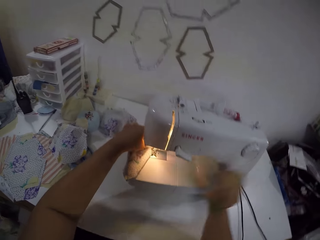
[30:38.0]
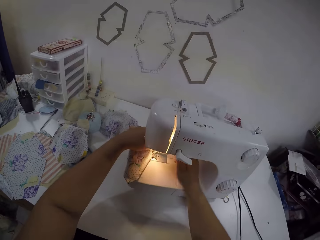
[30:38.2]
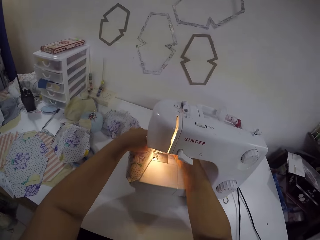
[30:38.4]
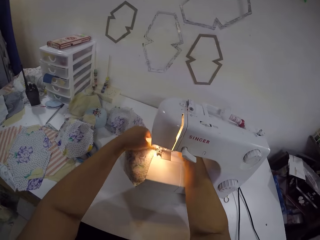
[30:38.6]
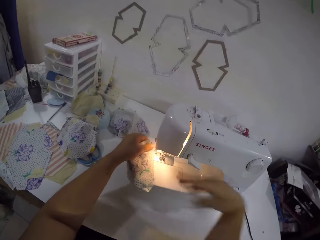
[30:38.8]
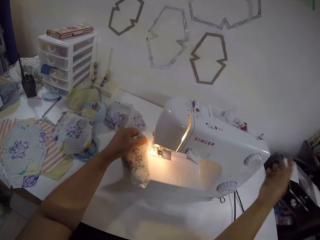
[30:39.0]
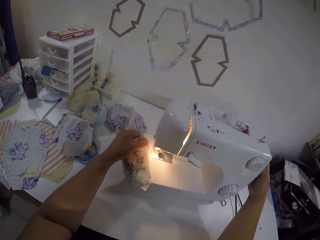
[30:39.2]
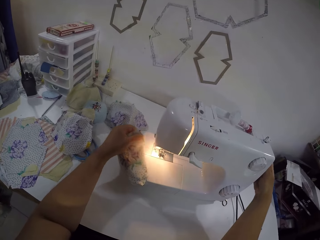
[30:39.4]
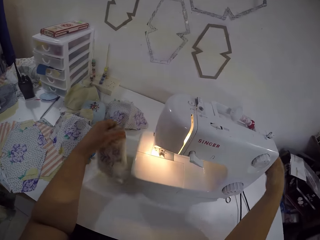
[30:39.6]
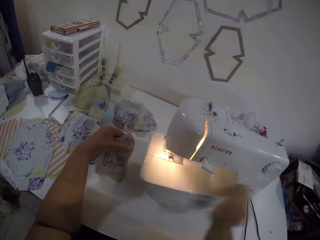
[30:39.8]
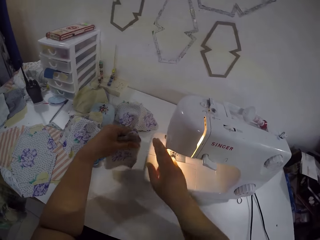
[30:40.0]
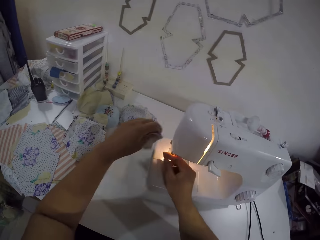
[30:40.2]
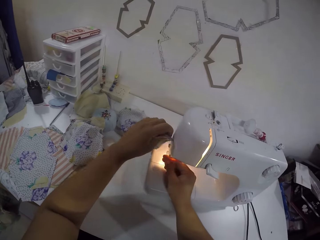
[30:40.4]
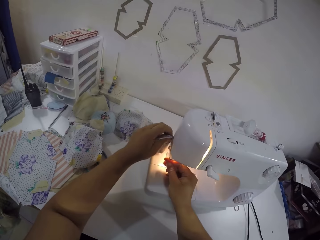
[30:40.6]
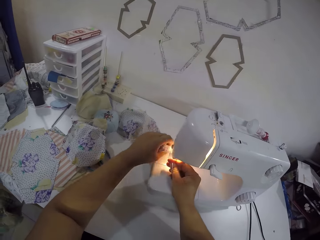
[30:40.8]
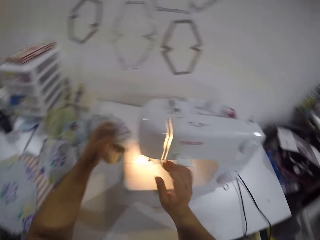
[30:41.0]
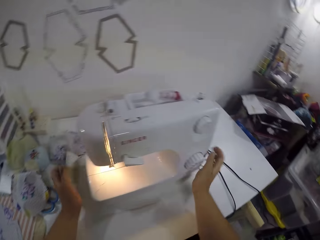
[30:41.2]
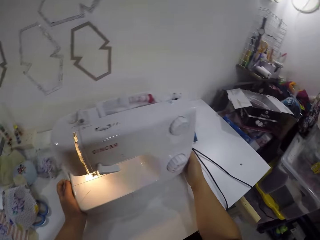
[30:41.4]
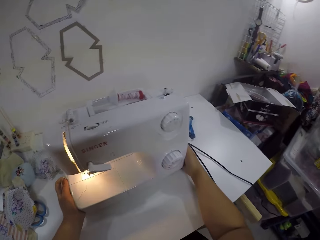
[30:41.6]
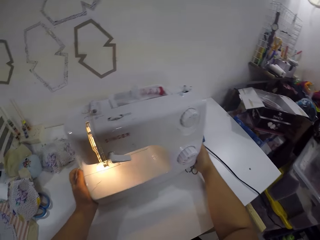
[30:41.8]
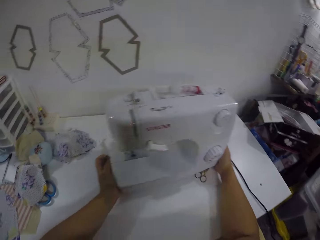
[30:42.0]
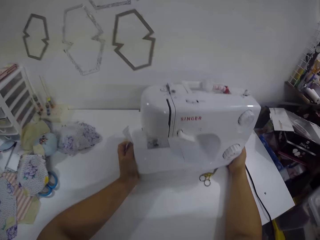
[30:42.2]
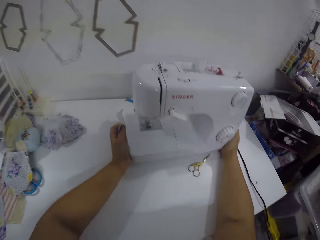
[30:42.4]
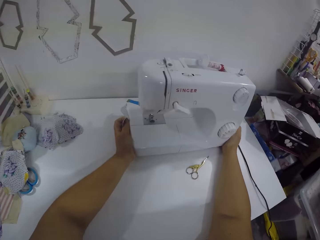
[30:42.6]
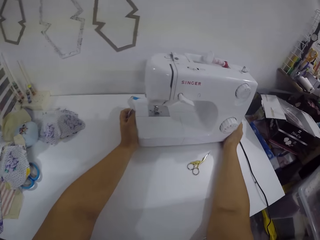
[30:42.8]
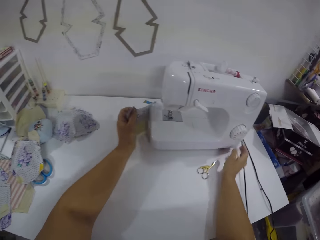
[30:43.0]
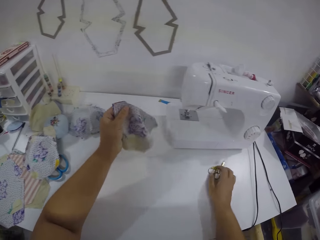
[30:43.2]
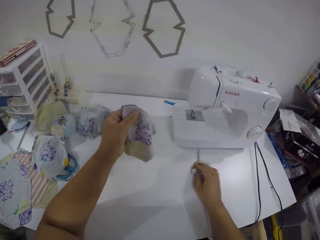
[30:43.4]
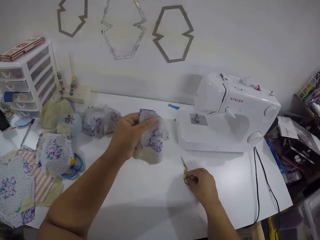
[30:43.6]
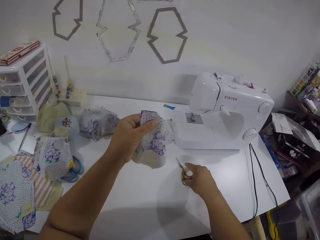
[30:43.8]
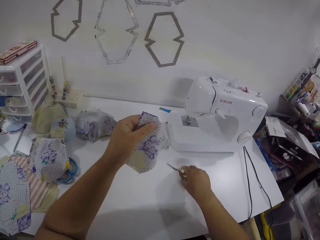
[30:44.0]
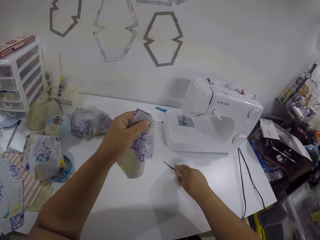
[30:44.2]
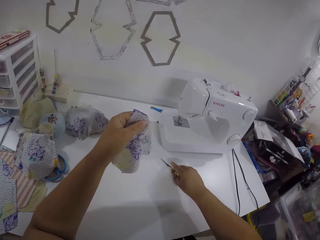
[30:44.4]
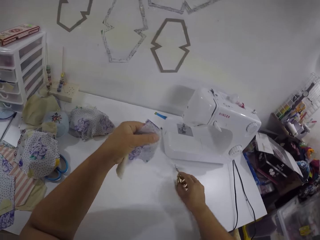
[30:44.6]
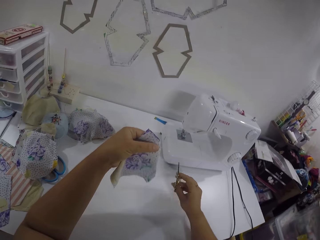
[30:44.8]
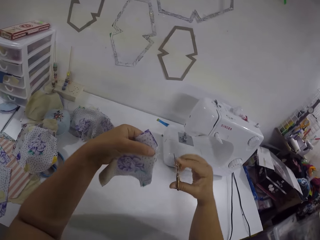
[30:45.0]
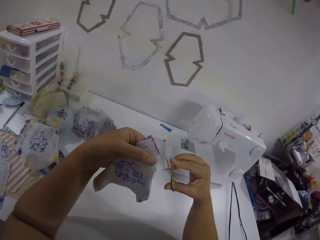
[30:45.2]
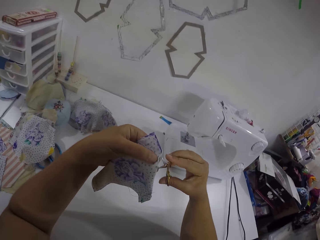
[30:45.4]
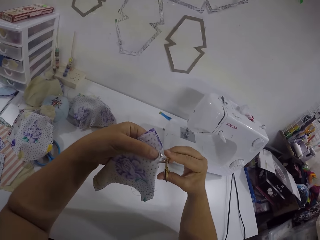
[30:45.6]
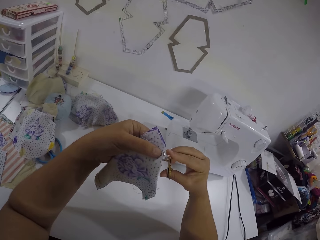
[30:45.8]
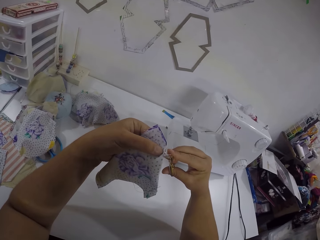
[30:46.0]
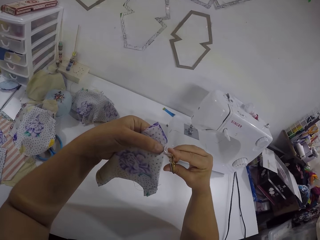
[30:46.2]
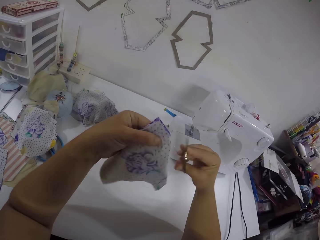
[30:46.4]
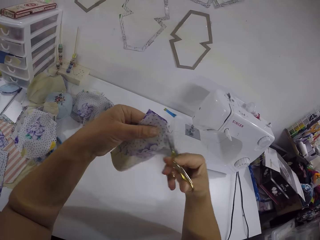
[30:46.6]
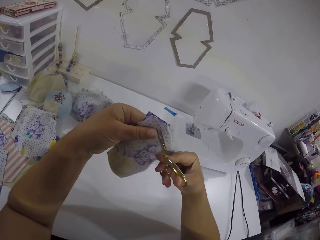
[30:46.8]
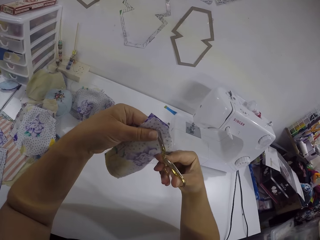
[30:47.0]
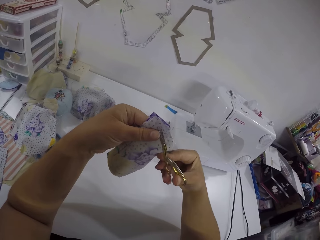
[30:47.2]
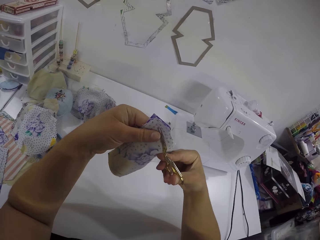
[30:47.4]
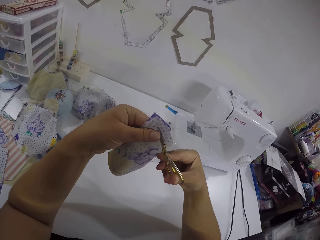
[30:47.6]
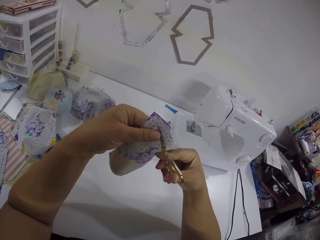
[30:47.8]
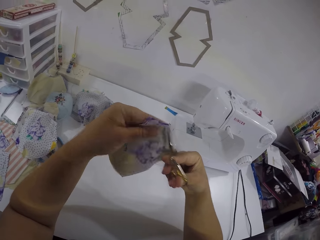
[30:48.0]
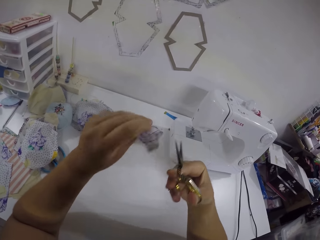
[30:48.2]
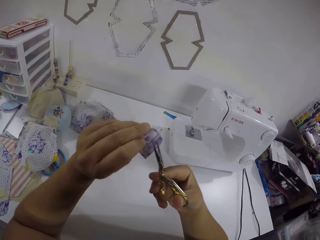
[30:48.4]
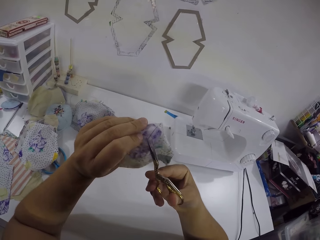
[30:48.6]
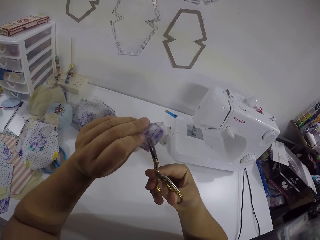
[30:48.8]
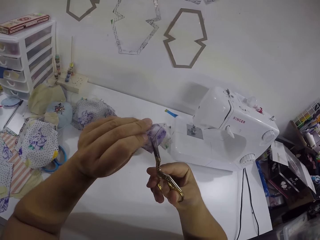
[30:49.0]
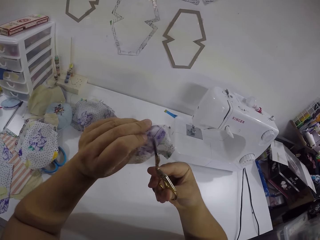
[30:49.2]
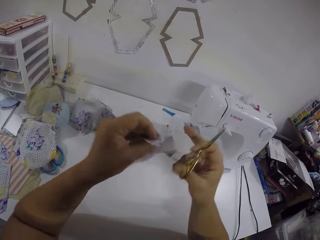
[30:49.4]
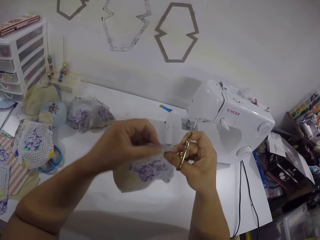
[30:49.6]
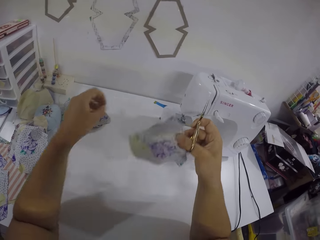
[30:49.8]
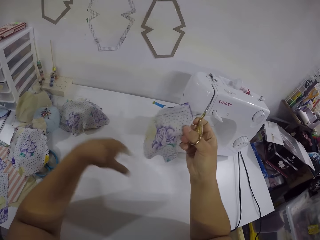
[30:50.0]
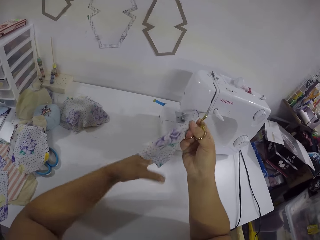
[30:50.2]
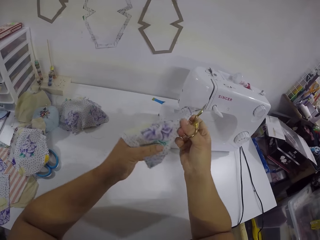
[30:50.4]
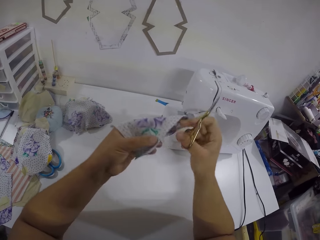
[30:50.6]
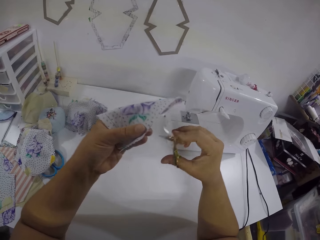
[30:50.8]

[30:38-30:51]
The camera wearer touches the bobbin winder with her right hand. She removes the fabric from the machine. She touches the bobbin winder with her right hand again. She holds a thread from the piece of cloth with her right hand. She cuts the thread in her right hand with the sewing machine. She moves the sewing machine on the table with both hands. She picks up a pair of scissors on the table with her right hand. She trims the threads on the cloth in her left hand with the scissors in her right hand. She cuts a string from the fabric repeatedly.

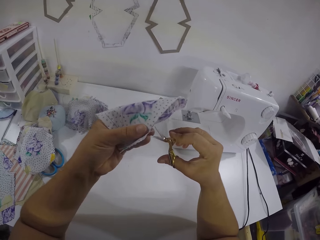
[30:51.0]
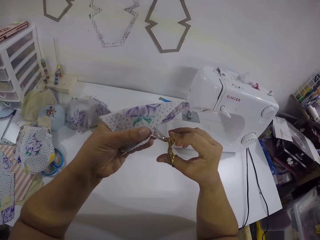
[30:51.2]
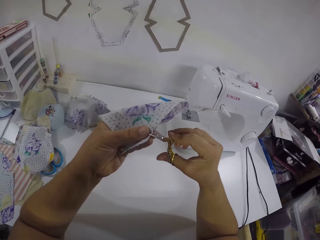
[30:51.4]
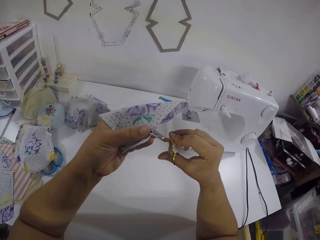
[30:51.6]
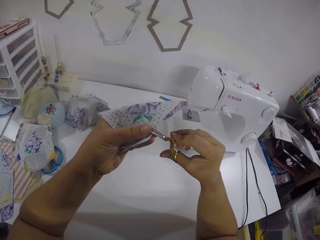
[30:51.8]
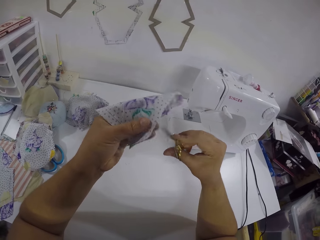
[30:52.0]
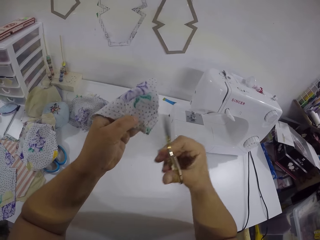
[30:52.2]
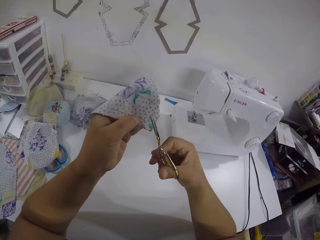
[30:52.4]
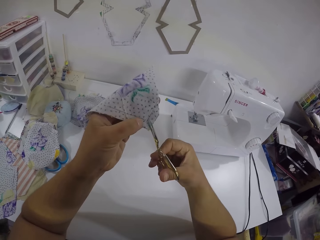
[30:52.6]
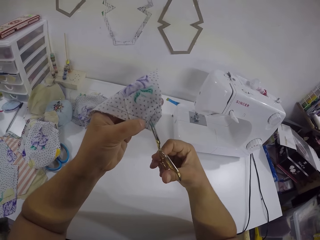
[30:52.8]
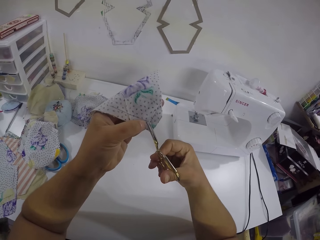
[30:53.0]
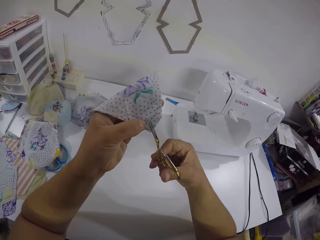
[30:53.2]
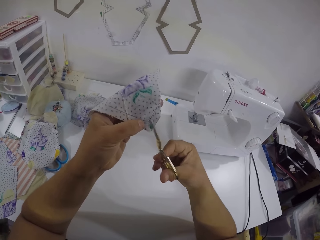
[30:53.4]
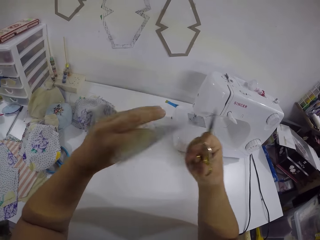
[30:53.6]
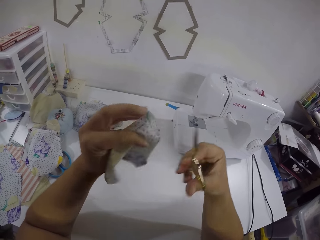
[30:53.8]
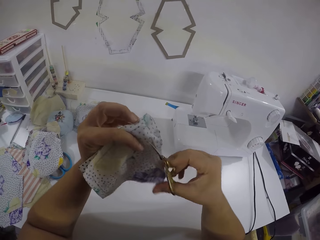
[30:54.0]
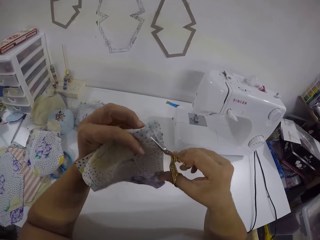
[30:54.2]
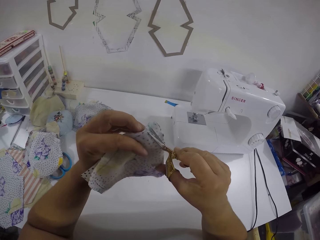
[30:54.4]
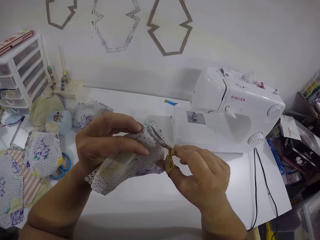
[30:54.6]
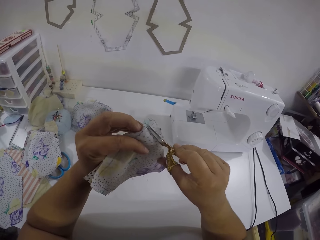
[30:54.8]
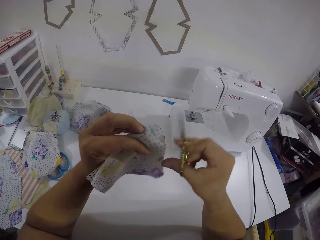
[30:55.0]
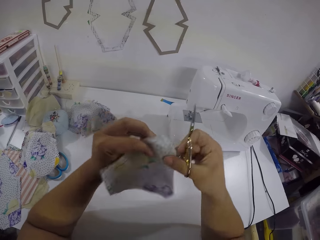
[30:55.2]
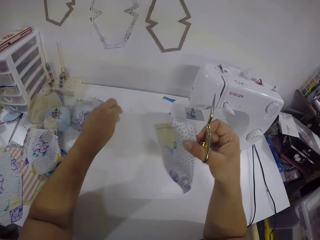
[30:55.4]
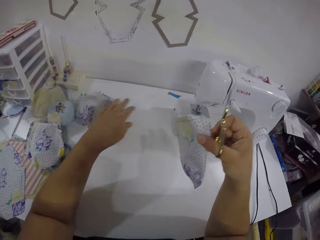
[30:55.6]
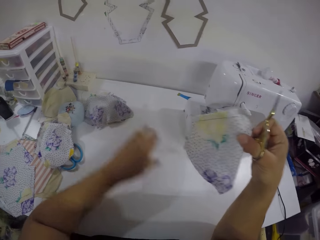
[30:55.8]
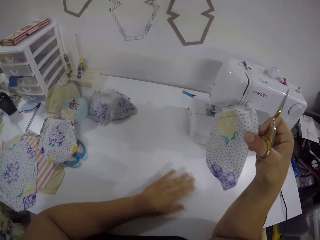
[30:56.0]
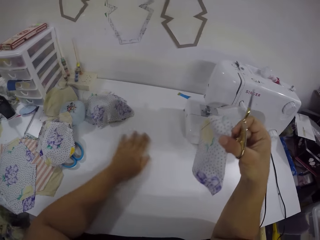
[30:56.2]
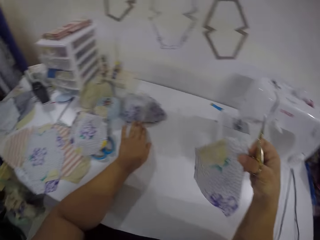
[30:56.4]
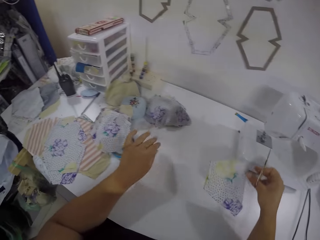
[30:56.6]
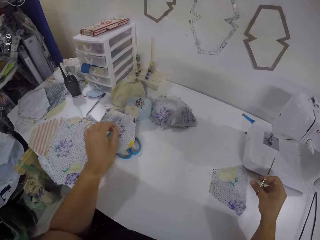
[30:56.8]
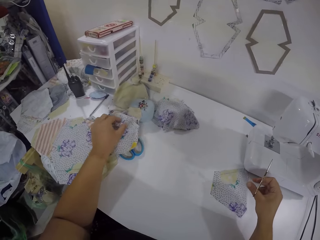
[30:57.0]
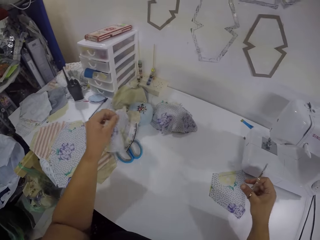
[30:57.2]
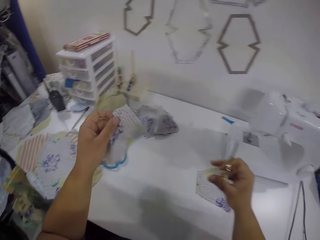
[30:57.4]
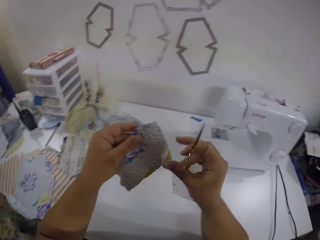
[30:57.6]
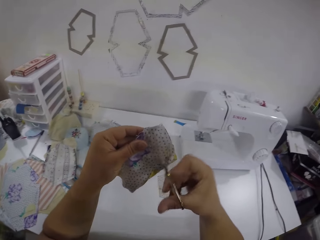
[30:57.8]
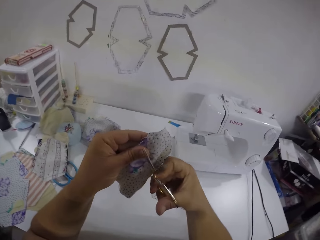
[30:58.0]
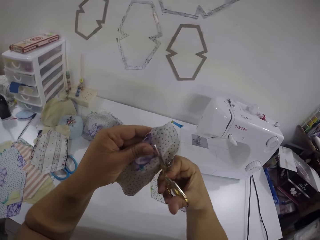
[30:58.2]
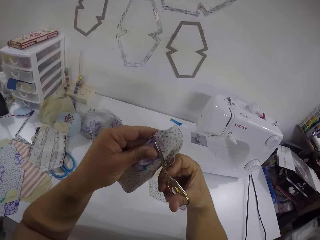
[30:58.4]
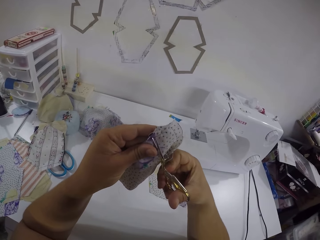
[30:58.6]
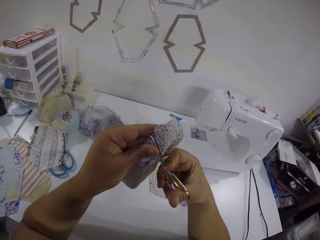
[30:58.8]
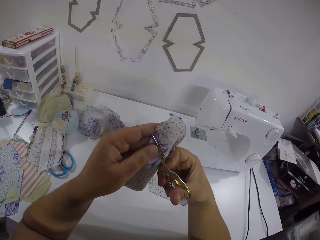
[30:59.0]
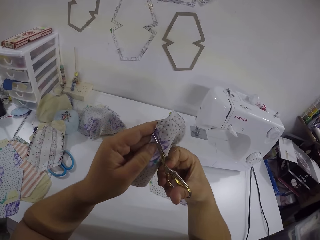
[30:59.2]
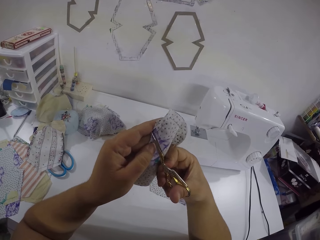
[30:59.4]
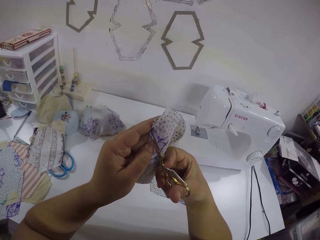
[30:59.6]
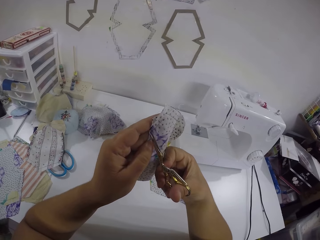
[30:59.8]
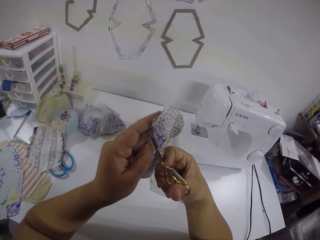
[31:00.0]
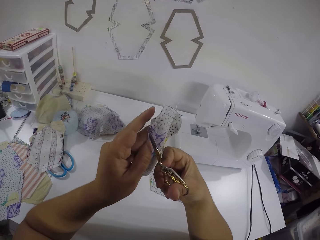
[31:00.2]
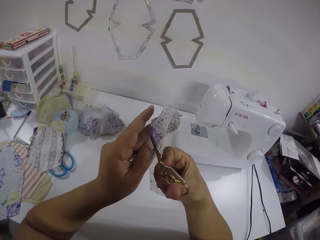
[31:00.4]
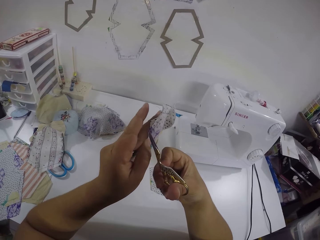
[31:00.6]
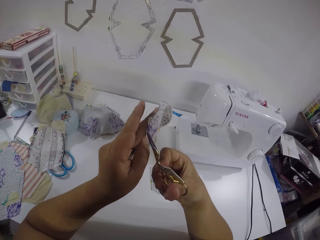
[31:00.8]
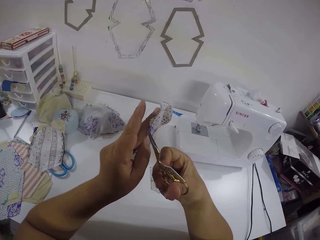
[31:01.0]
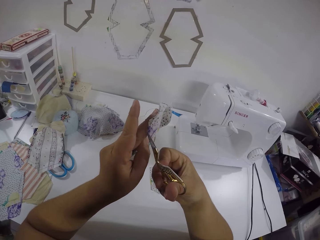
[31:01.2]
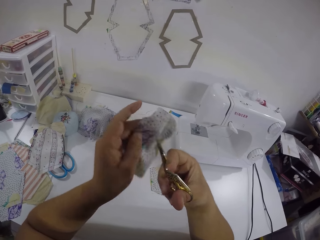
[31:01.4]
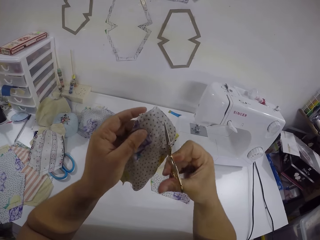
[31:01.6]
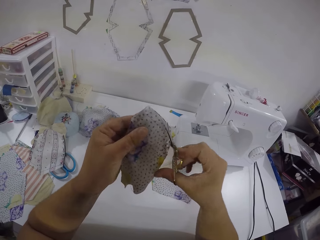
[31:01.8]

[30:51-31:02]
The camera wearer cuts a string from the fabric. She passes the cloth in her left hand to her right hand. She moves the threads on the table with her left hand. She drops the cloth in her right hand on the table. She picks up a cloth on the table with her left hand. She trims the threads on the cloth in her left hand with the scissors in her right hand.
